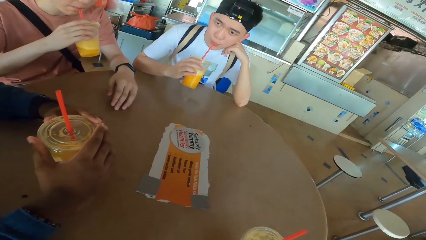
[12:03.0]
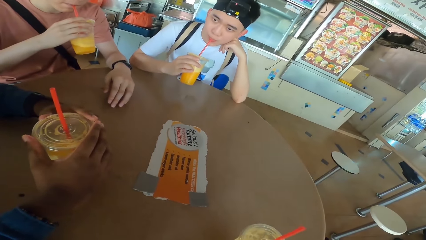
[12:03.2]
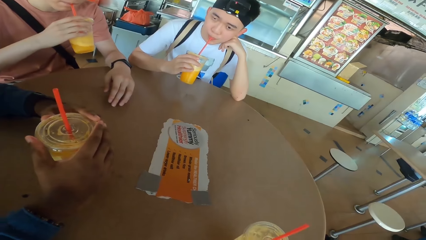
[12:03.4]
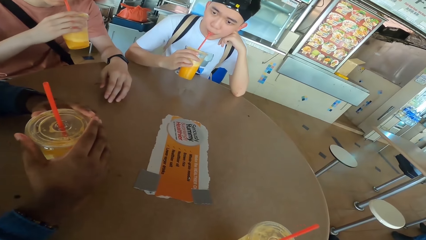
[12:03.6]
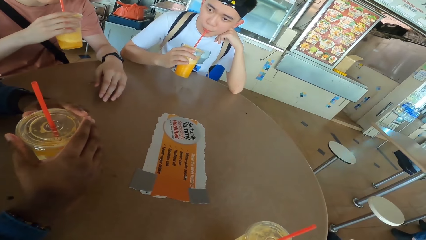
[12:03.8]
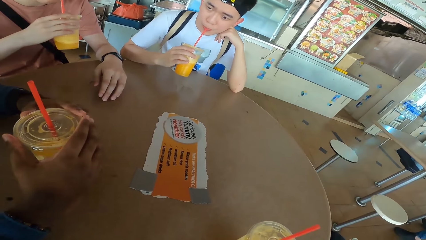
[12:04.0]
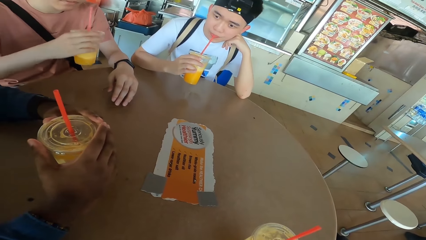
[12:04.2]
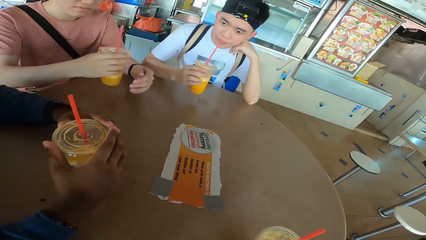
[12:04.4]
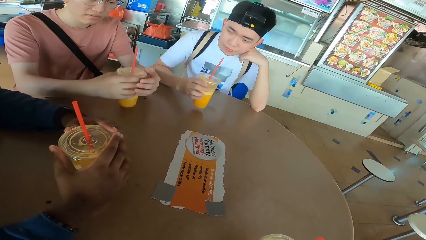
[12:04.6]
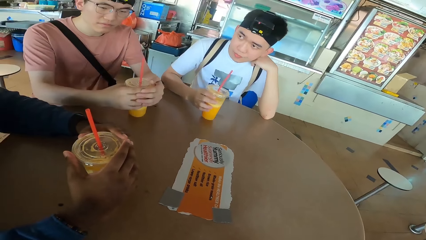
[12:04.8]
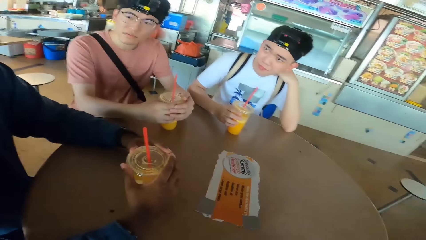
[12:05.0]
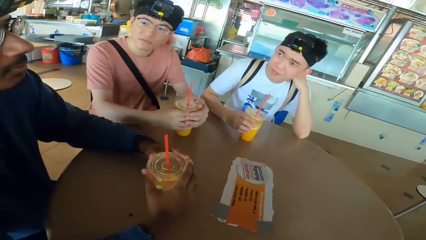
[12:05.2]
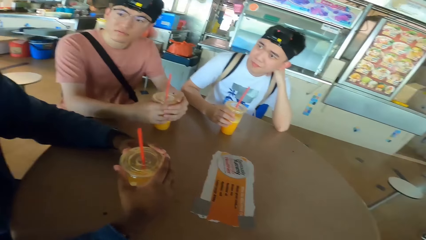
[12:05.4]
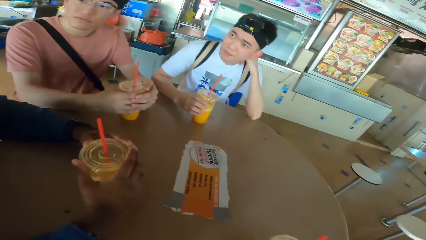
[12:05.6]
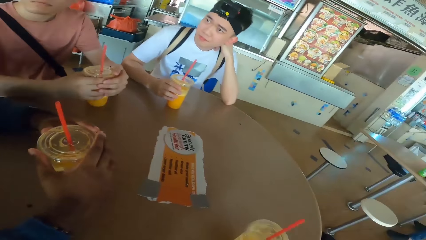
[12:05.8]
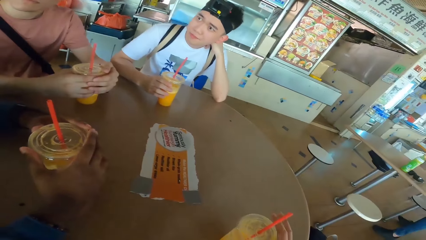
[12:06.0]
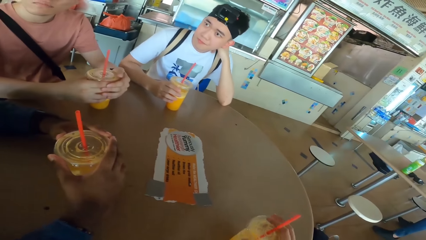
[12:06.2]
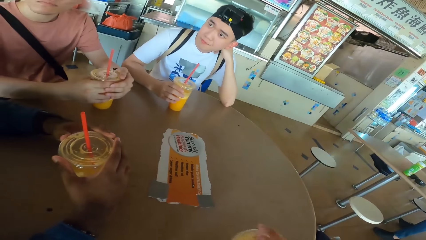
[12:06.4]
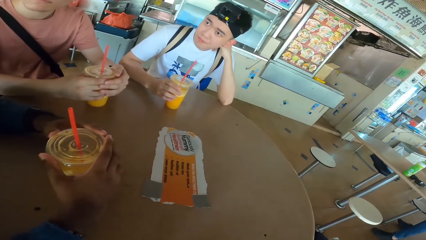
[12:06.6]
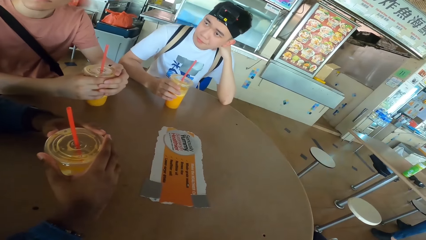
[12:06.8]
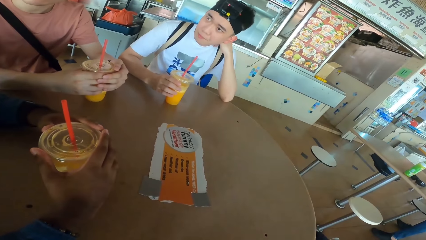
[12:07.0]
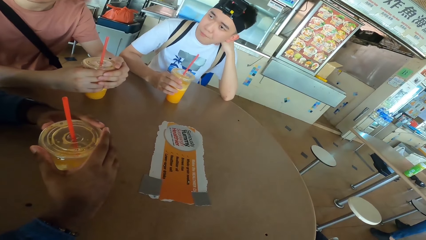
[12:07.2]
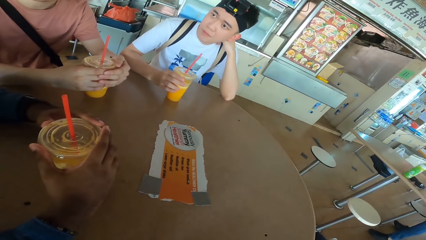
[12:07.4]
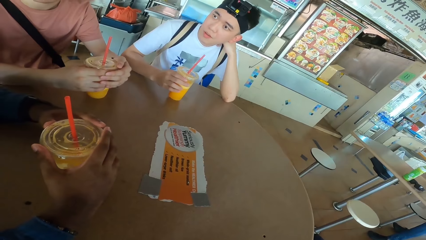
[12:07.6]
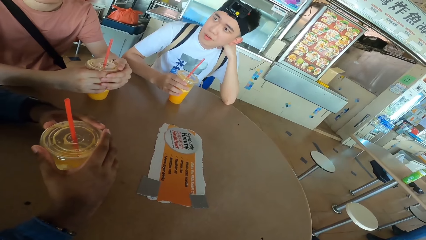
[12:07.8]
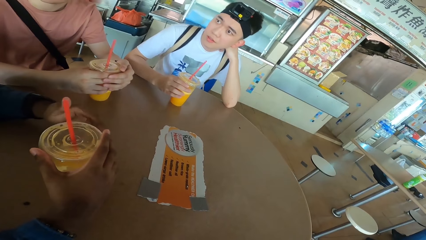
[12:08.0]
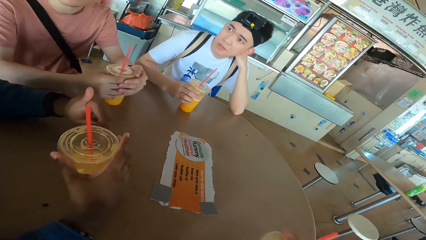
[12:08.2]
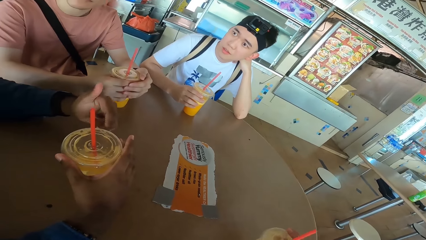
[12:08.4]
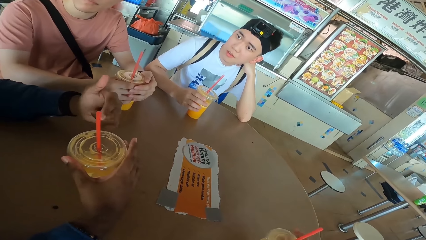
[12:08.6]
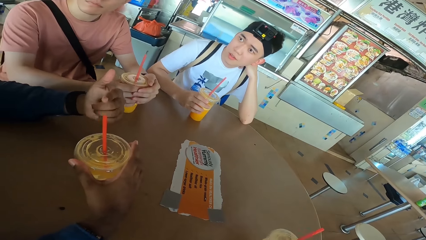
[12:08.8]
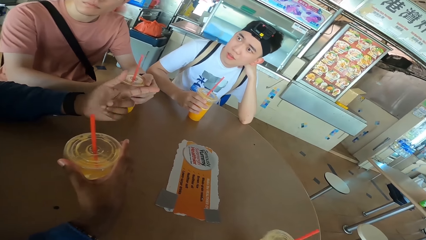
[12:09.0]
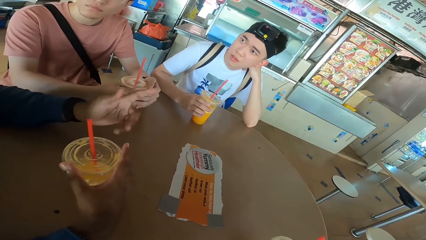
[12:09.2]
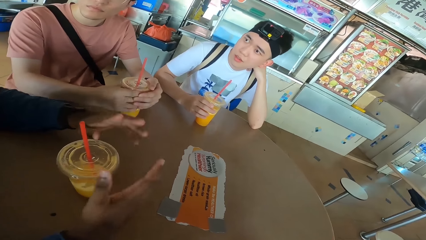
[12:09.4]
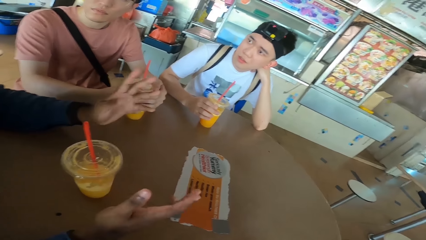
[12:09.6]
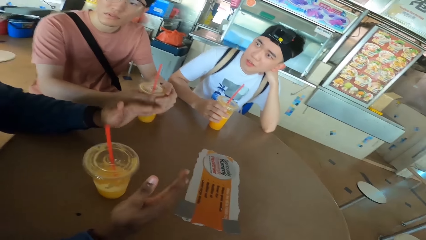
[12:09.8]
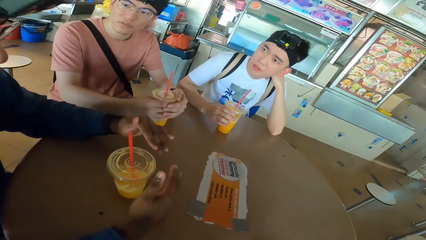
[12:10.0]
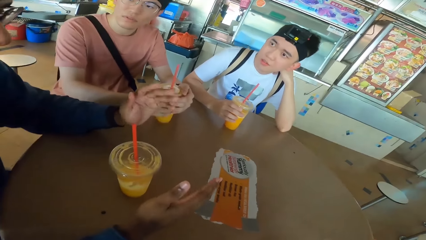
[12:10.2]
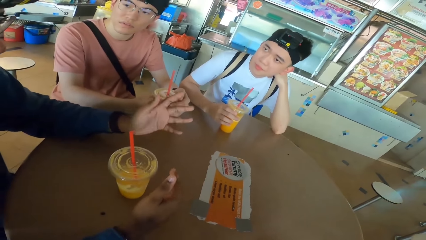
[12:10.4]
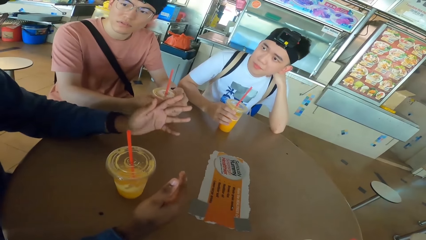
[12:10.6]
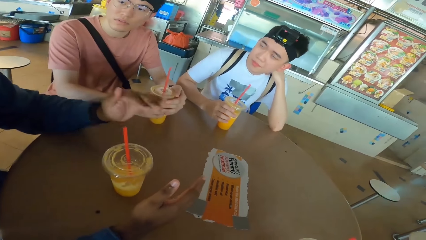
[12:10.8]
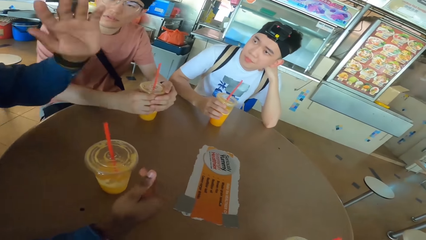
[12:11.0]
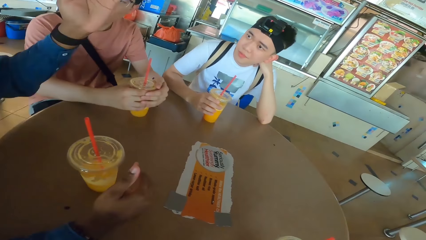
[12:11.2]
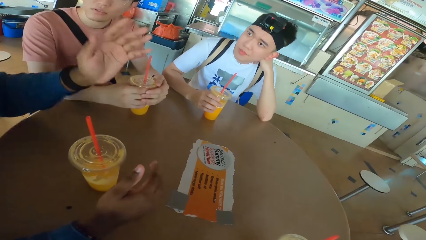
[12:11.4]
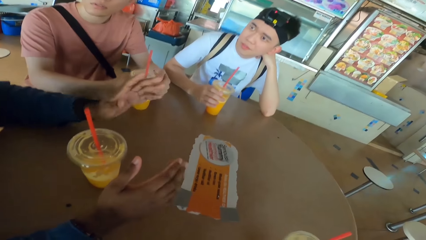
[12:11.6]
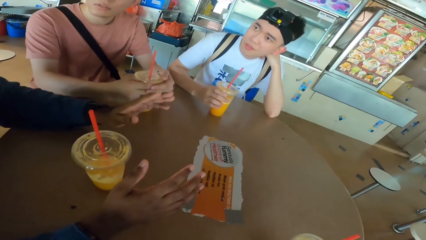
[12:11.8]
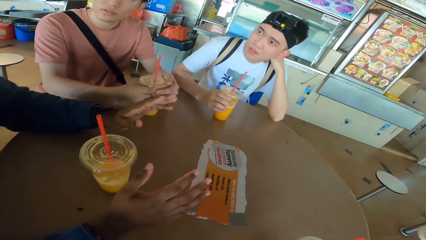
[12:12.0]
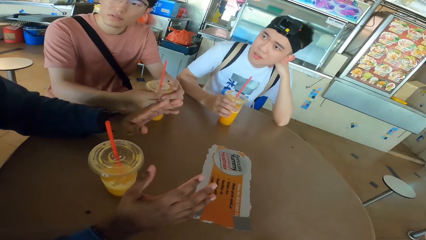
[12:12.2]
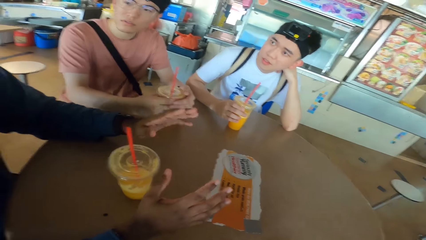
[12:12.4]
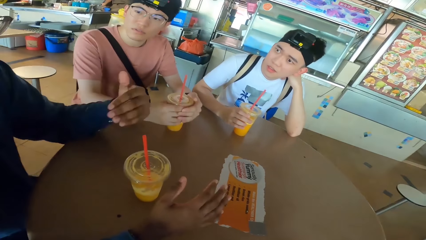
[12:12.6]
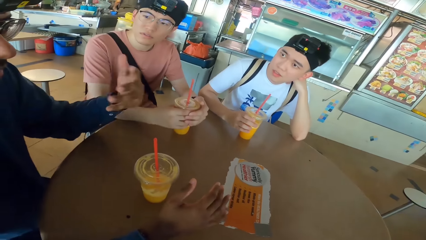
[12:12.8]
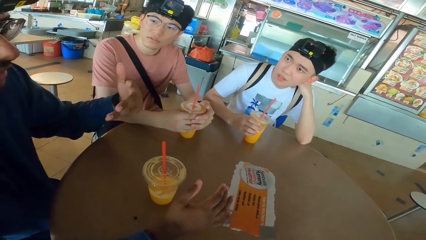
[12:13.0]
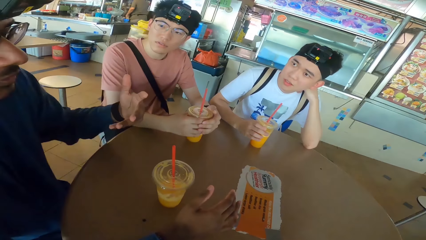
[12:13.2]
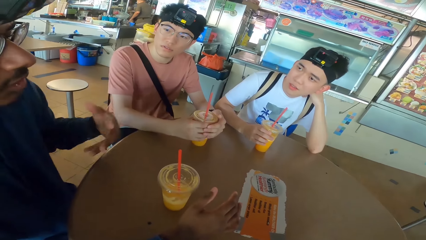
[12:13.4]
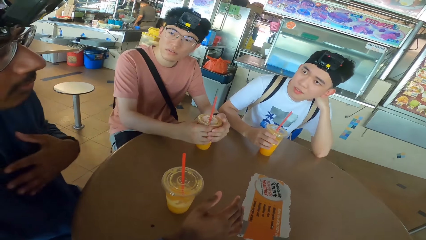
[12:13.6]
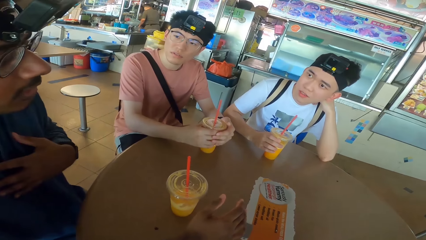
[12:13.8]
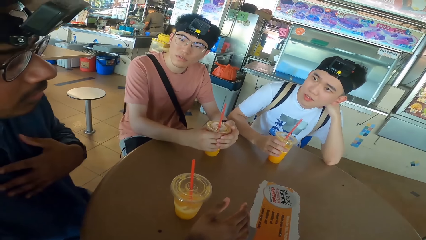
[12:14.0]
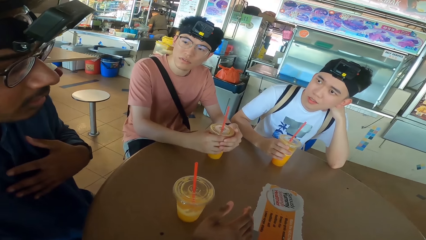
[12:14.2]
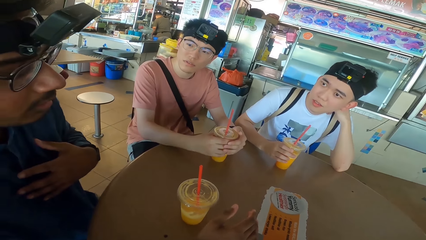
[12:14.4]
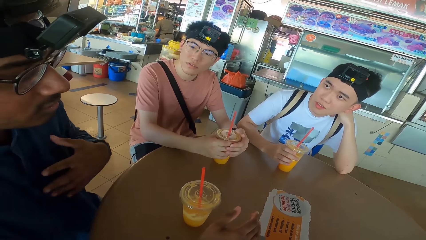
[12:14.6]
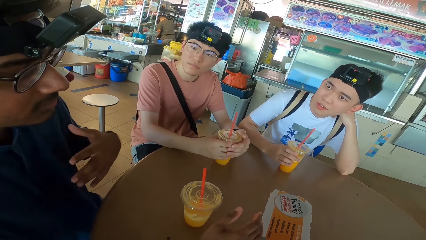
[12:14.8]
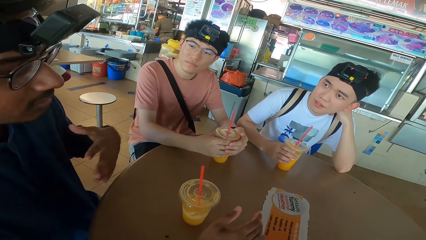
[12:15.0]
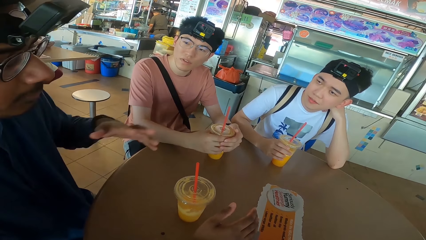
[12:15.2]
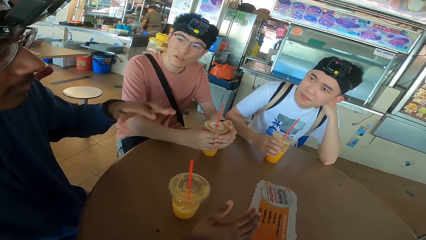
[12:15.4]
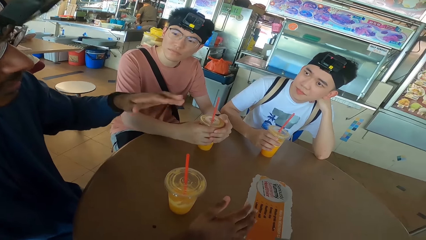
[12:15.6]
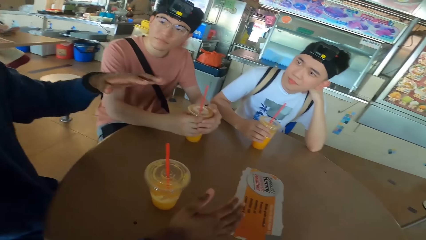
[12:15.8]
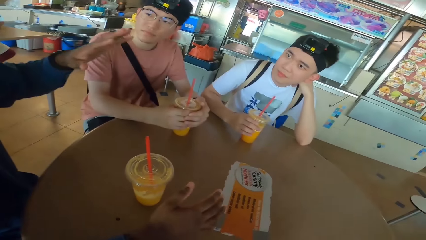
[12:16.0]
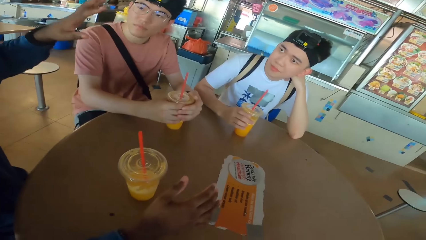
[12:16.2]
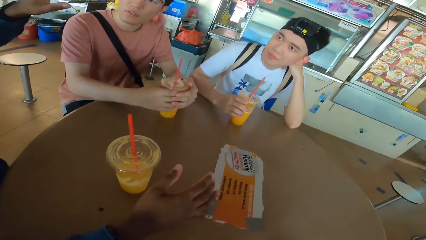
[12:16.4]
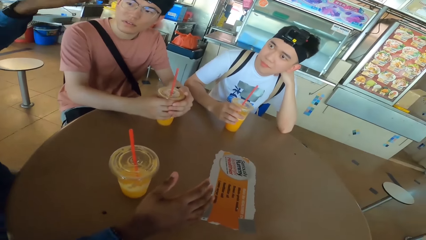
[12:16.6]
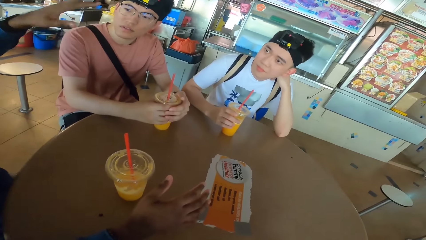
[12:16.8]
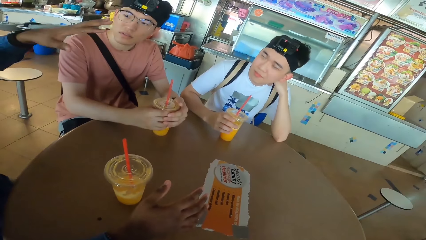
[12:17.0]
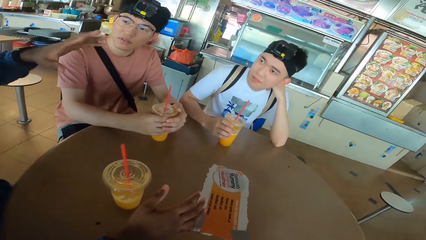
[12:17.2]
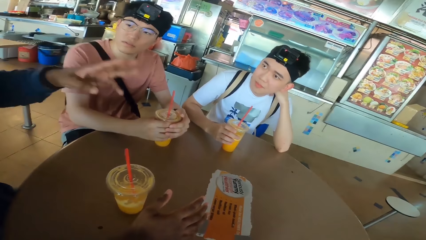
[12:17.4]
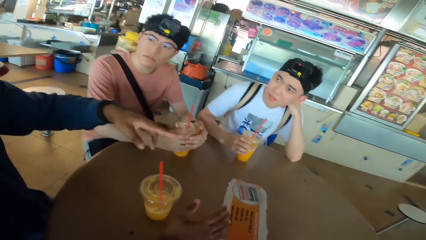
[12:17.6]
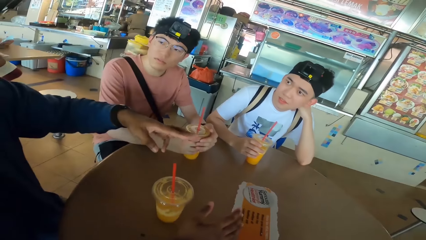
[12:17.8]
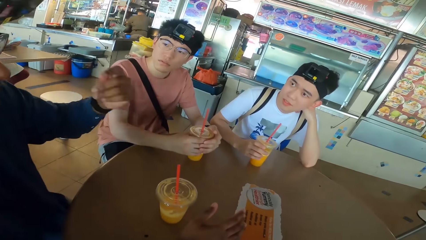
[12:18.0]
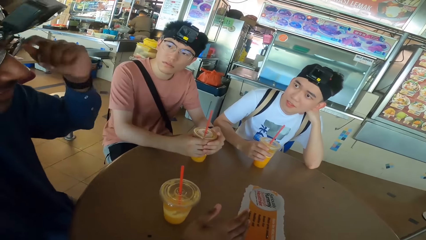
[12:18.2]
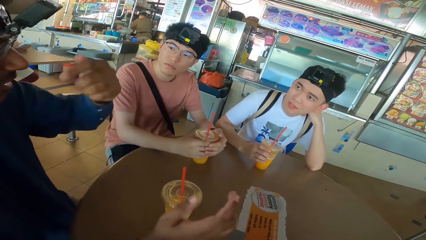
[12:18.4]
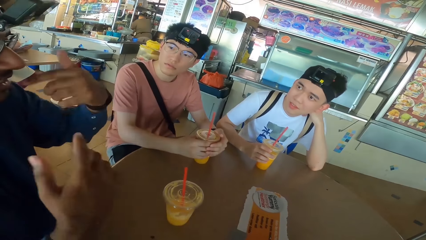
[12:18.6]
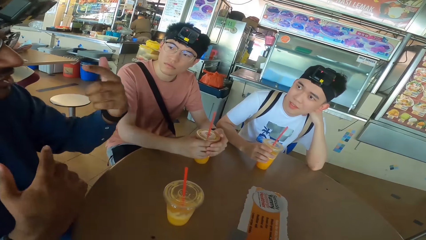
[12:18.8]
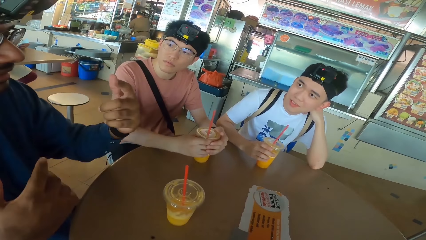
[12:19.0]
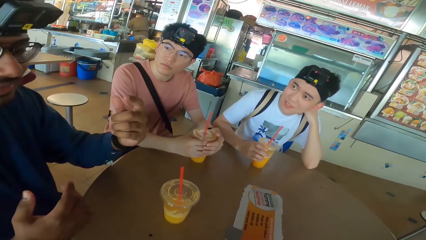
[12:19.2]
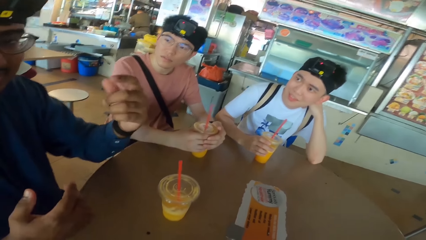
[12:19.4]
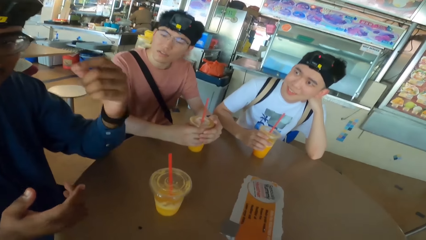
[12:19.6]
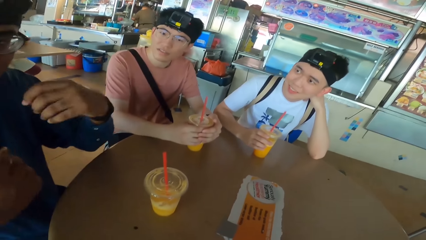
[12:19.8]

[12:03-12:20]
A man lifts a juice can from the table. He sips juice from the can. Another man holds juice with his hands. The second man places the juice can on the table. The first man places the juice can on the table. A third man converses with the rest. The first man looks at the third man. The camera wearer looks at the first man. The third man moves his hands. The camera wearer looks at the table. They look at the third man. The second man looks at the third man.
